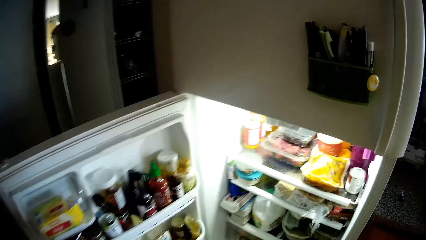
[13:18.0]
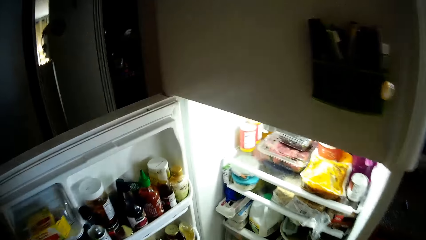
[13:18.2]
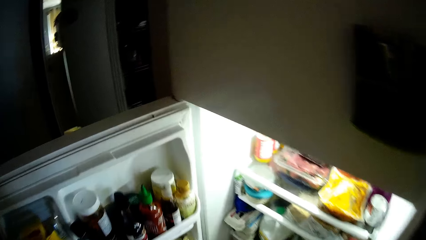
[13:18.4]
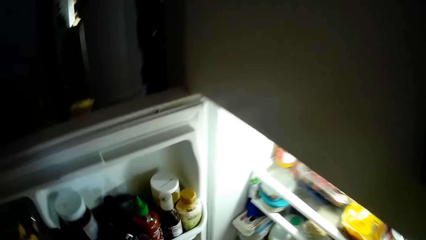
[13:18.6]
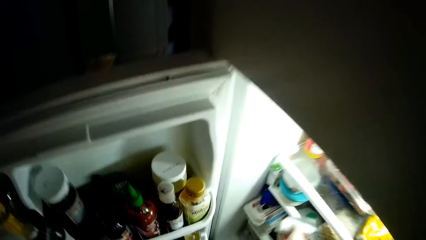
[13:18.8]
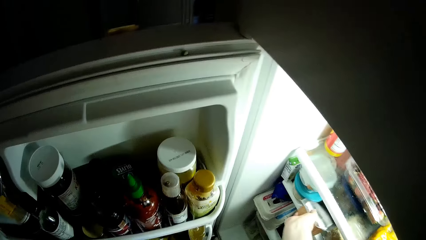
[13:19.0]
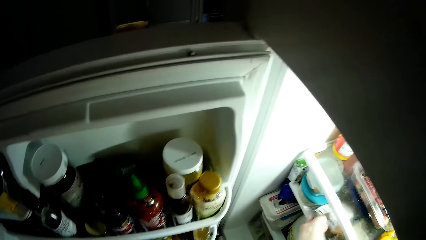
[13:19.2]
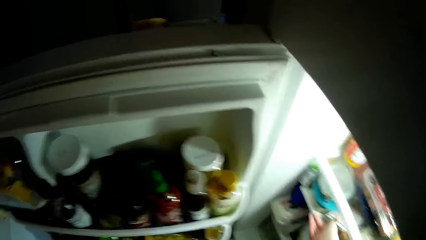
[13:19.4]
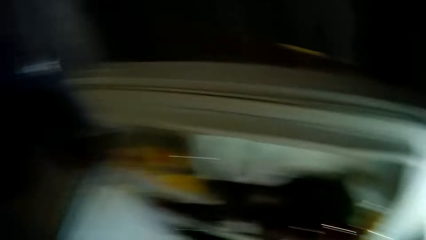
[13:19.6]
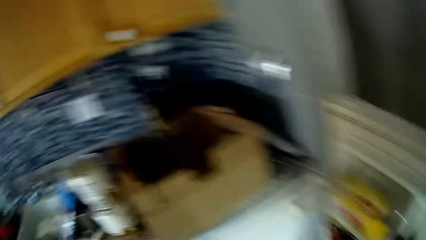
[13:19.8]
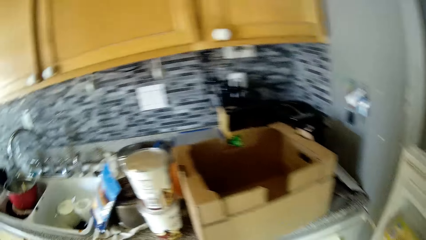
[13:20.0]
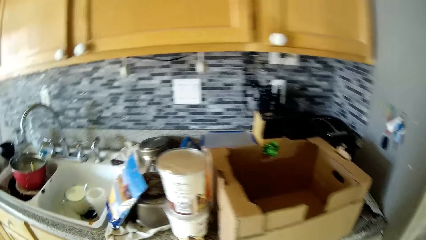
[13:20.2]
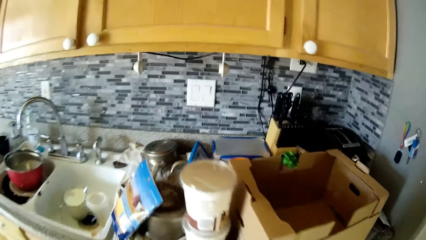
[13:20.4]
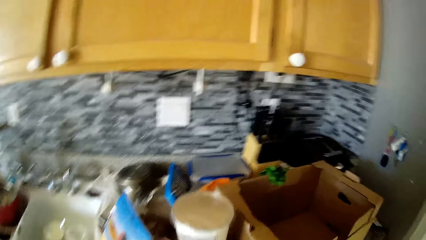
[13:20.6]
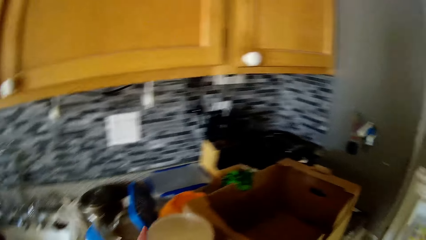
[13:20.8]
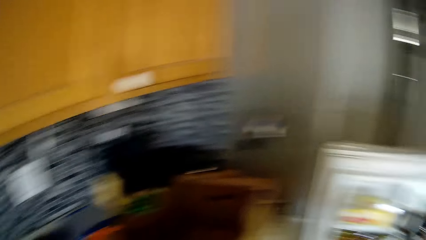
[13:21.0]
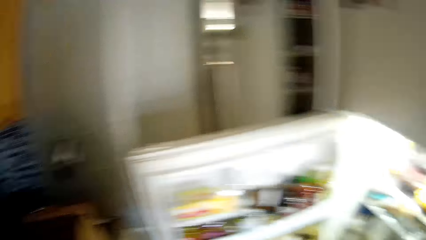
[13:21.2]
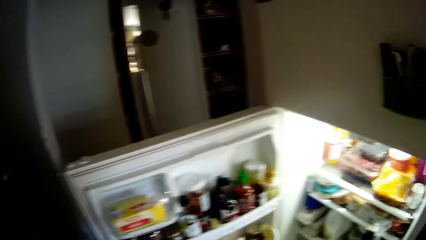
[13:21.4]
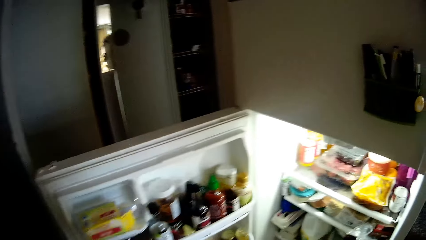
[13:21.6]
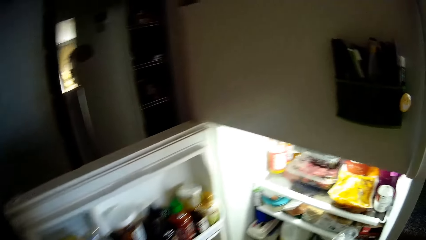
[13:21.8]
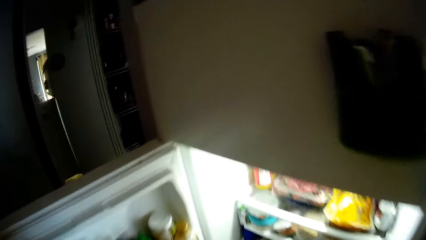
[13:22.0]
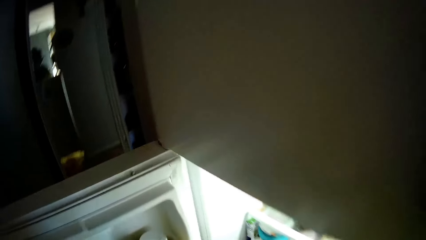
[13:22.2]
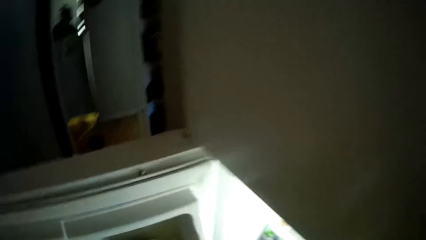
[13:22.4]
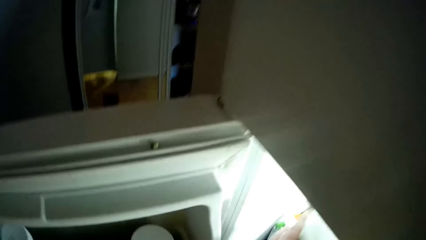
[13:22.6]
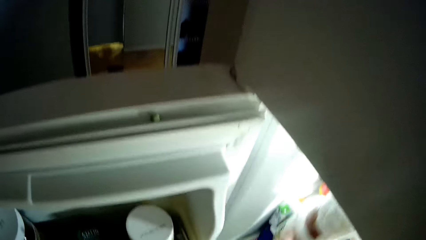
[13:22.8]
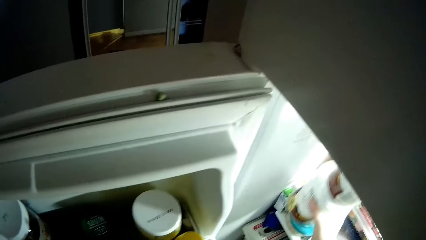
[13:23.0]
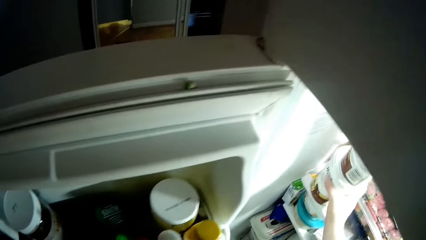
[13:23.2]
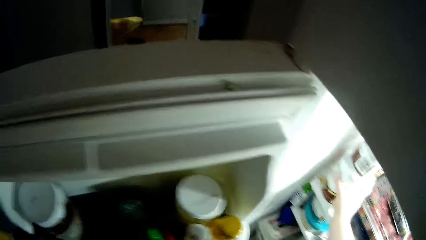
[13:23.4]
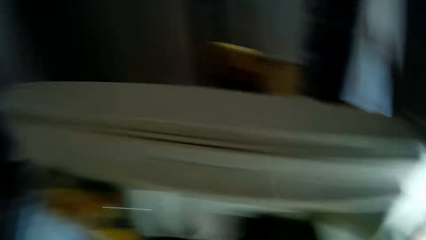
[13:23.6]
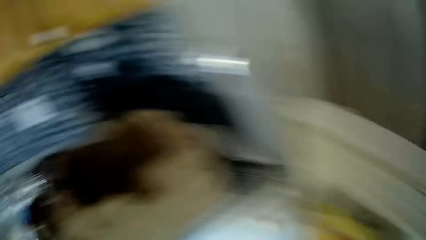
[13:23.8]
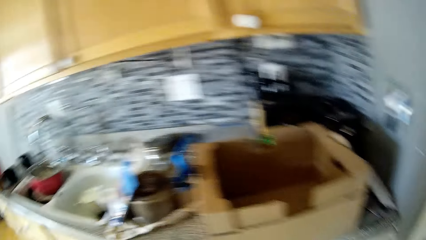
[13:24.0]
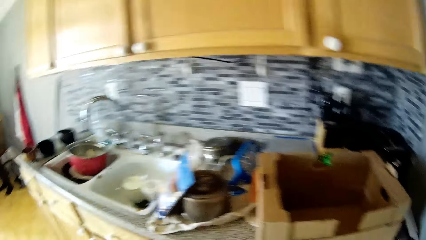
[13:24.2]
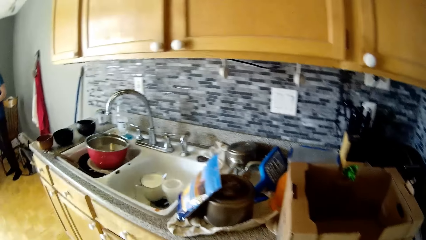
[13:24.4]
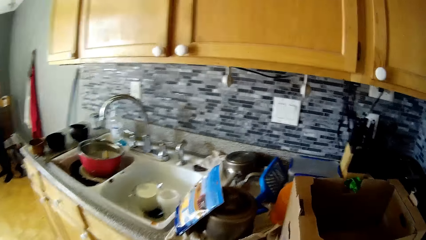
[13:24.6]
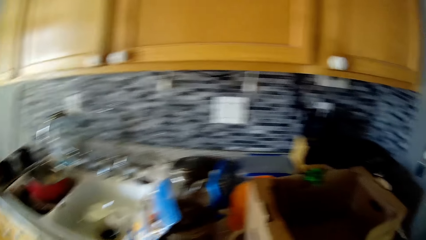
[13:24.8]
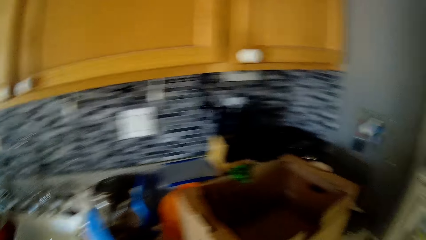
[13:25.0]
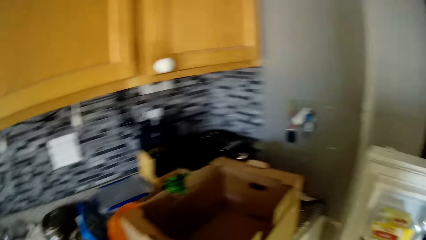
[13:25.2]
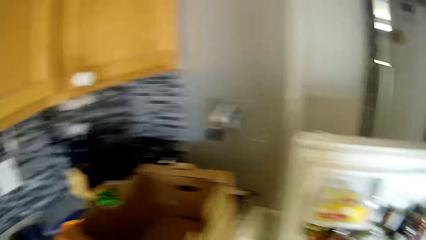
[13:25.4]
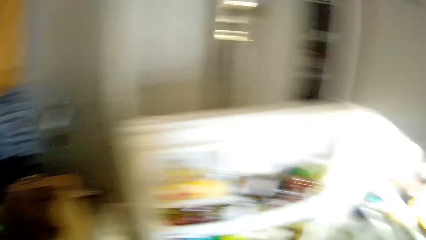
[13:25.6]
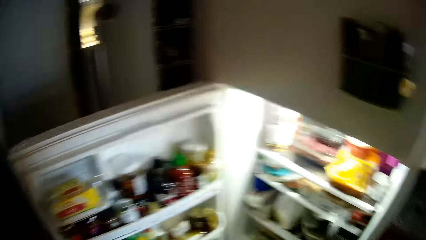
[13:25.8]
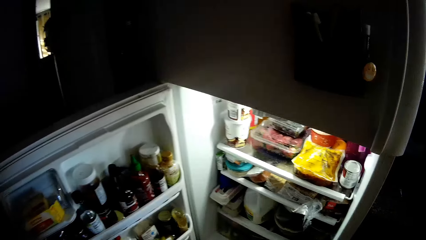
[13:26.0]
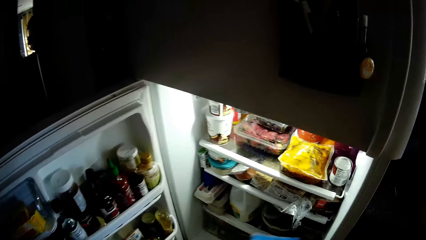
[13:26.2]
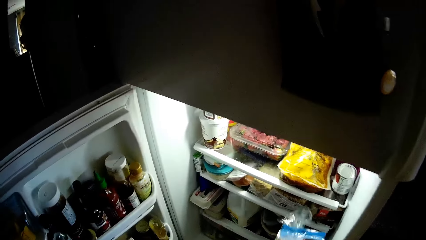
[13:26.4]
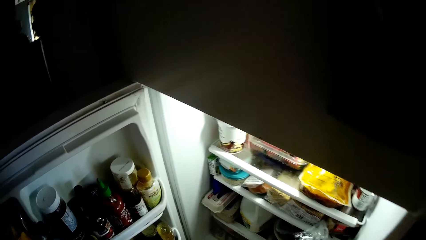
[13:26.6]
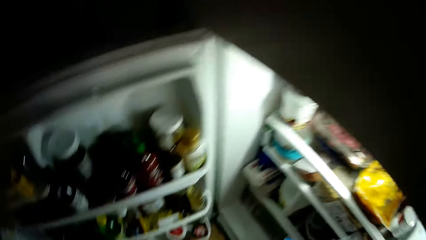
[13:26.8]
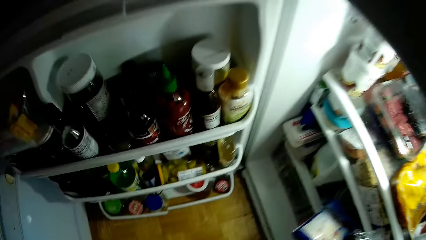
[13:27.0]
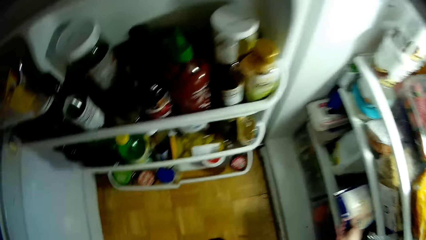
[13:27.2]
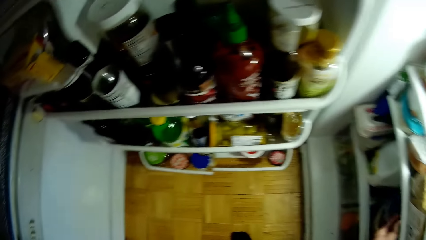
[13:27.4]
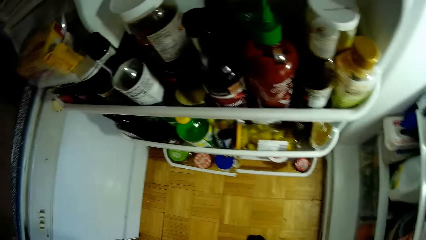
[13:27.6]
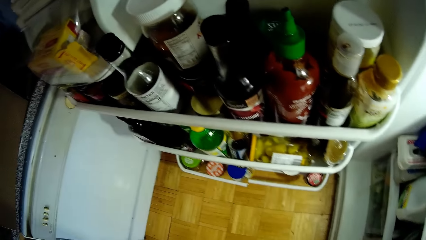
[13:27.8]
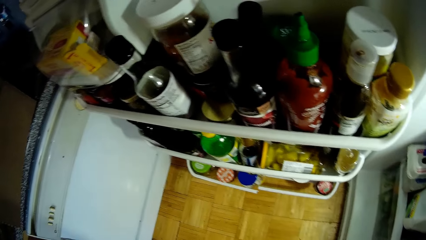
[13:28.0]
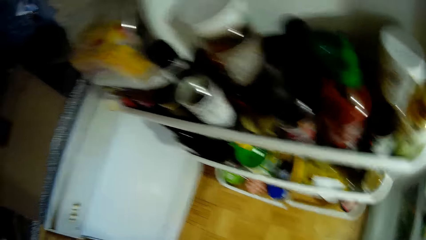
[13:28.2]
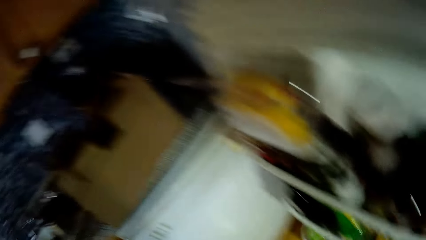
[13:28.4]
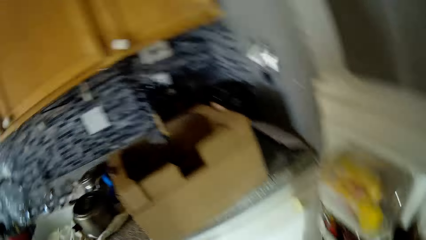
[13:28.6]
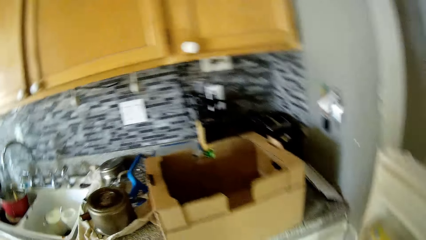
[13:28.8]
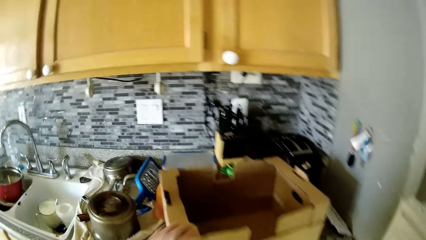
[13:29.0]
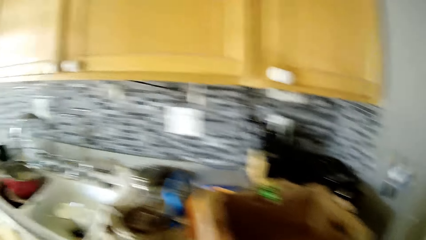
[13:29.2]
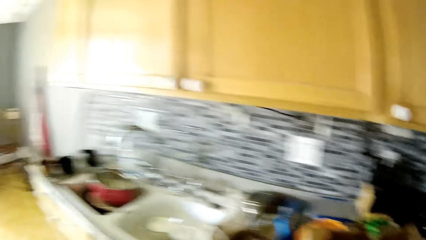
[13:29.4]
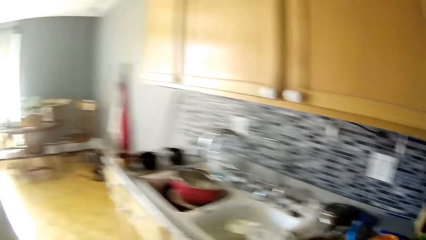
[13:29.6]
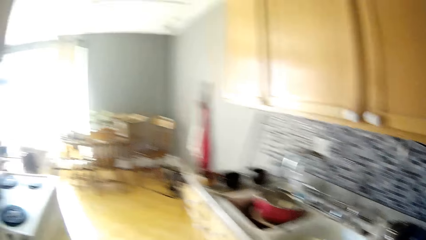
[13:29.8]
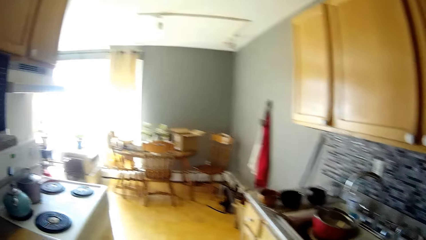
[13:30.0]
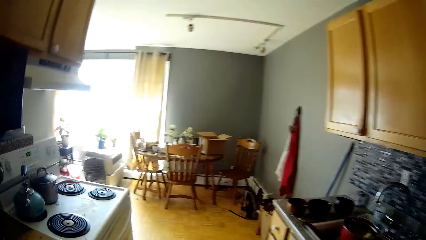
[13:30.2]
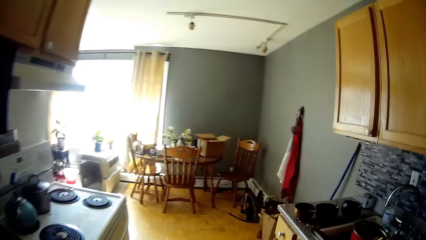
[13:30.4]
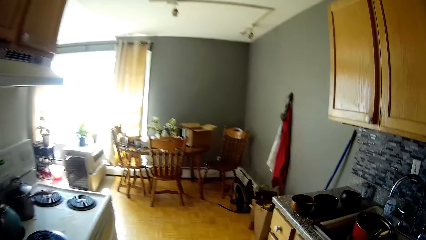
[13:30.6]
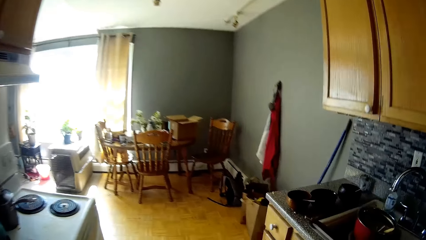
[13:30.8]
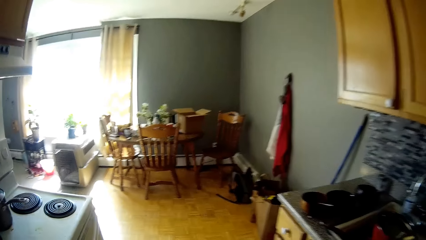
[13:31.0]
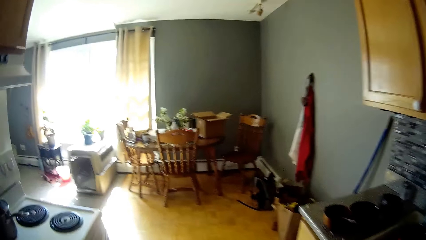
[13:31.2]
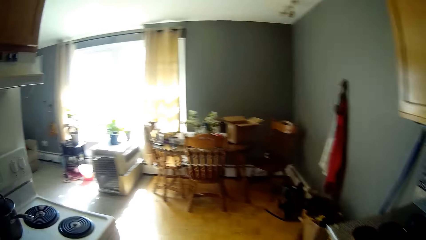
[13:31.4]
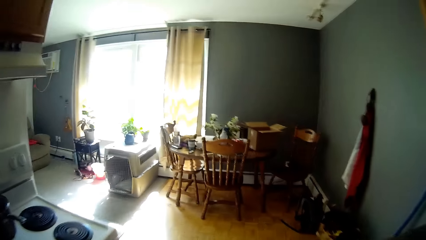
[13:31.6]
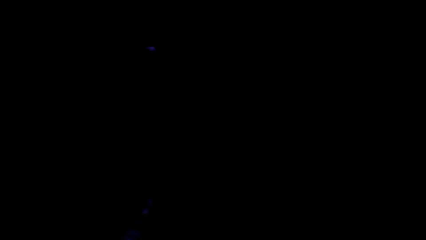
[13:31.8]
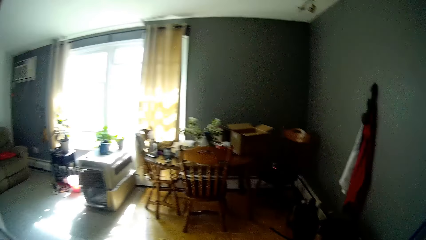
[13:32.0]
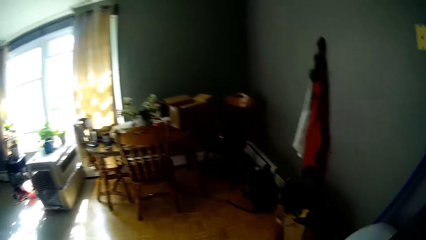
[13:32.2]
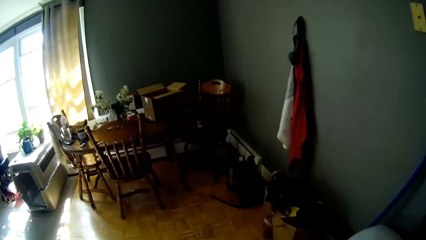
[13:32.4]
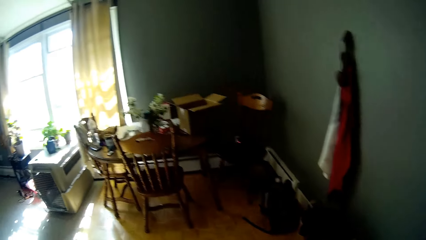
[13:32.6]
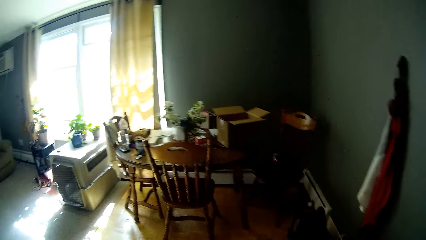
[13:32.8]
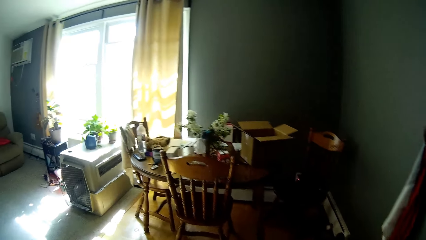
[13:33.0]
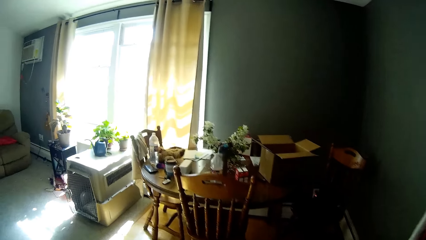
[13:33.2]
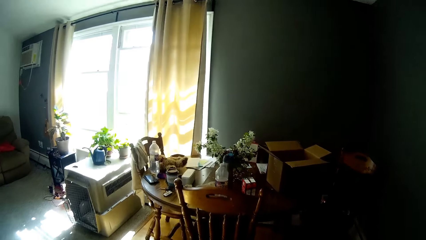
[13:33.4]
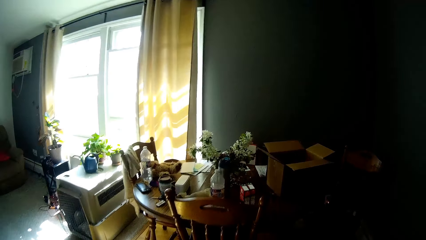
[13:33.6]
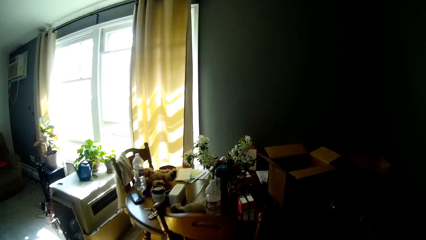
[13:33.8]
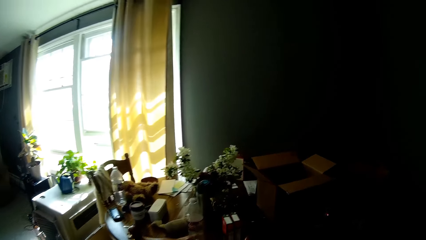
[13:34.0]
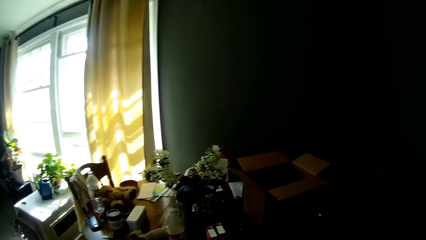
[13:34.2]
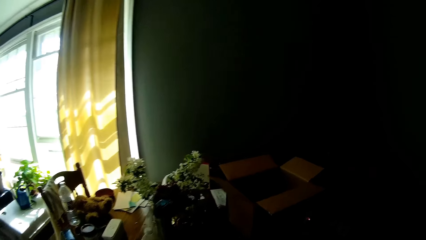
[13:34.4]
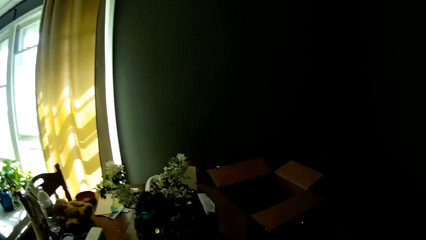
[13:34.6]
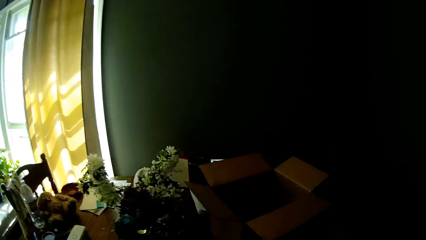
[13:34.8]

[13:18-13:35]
The camera wearer puts the packet of bacon in the fridge. She puts the beef into the fridge with her right hand. She picks up two containers from the countertop with her left hand. She puts the containers into the fridge with her right hand. She puts a pack of food product into the fridge with her right hand. She holds the box with her left hand. She walks to the dining table.
